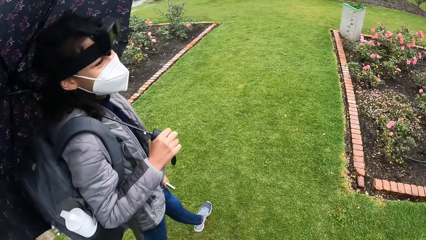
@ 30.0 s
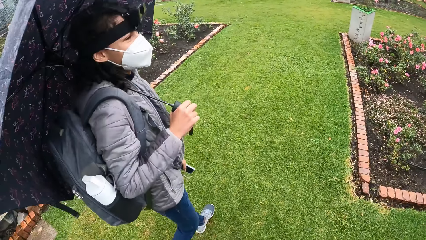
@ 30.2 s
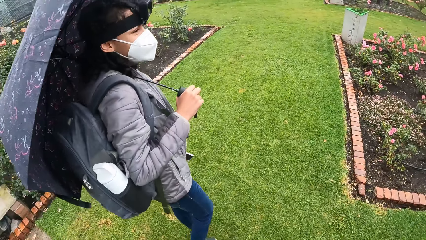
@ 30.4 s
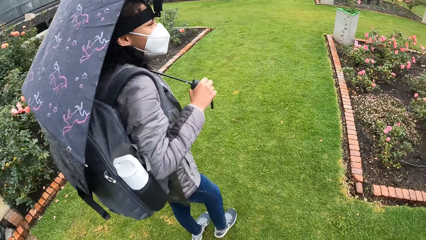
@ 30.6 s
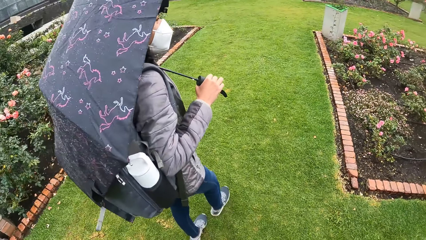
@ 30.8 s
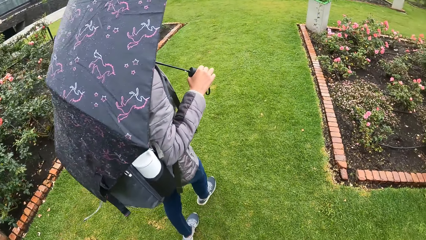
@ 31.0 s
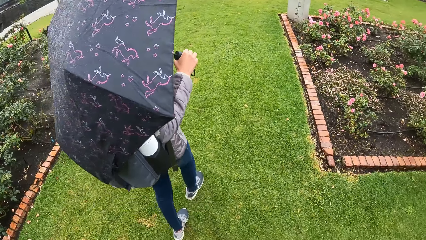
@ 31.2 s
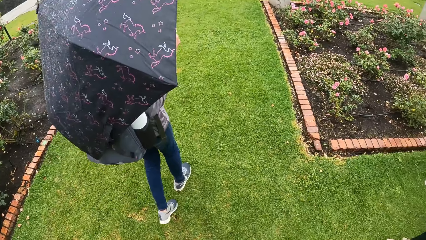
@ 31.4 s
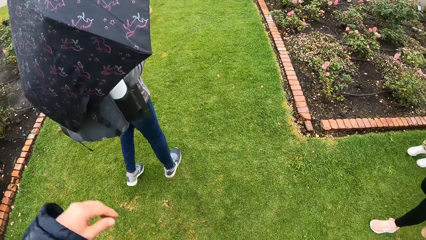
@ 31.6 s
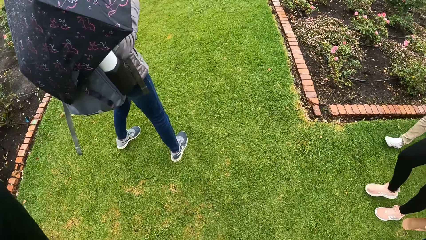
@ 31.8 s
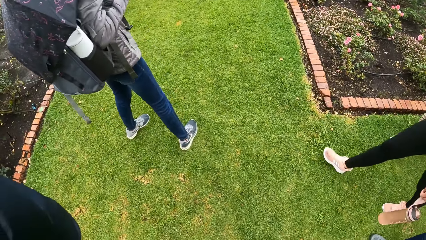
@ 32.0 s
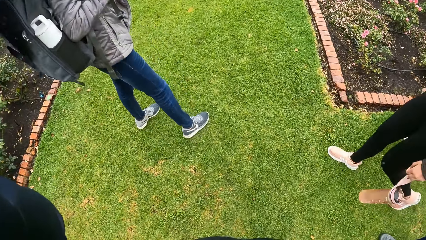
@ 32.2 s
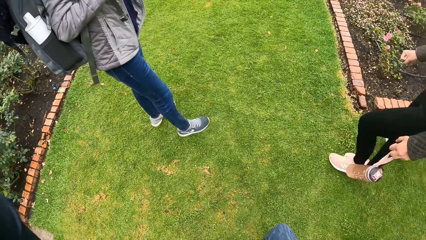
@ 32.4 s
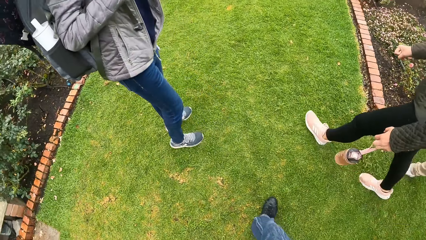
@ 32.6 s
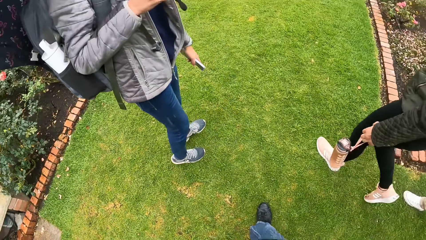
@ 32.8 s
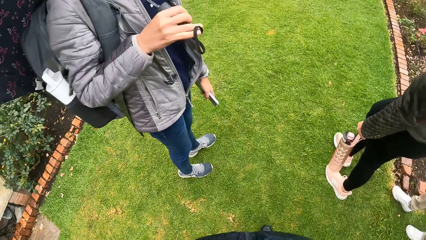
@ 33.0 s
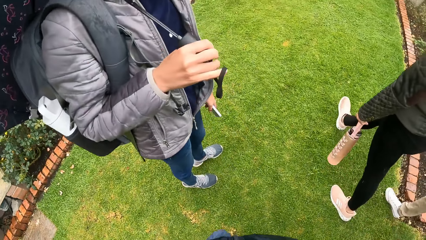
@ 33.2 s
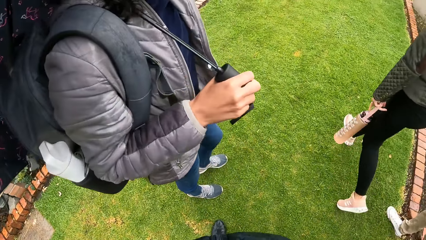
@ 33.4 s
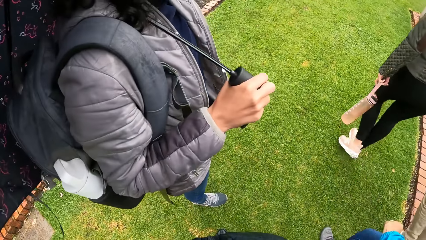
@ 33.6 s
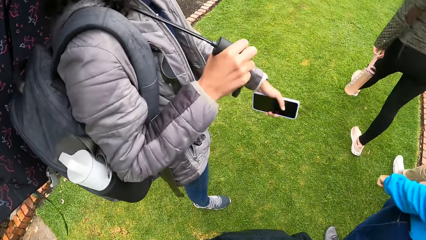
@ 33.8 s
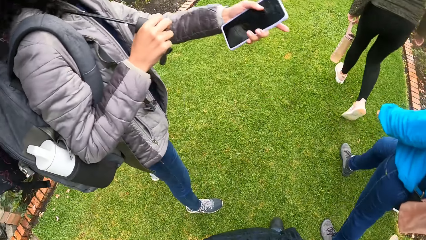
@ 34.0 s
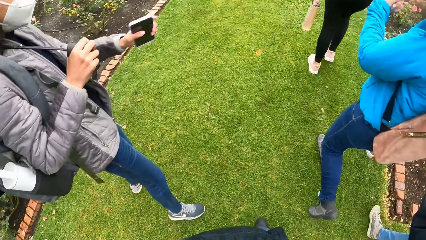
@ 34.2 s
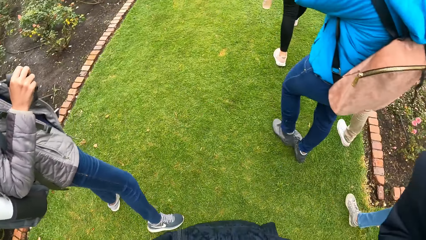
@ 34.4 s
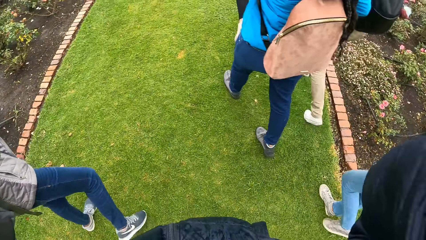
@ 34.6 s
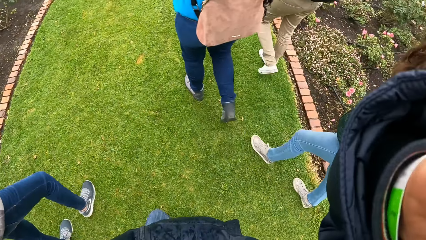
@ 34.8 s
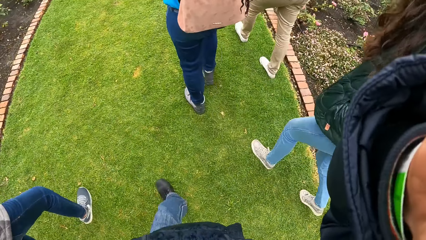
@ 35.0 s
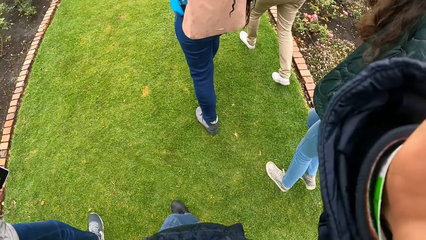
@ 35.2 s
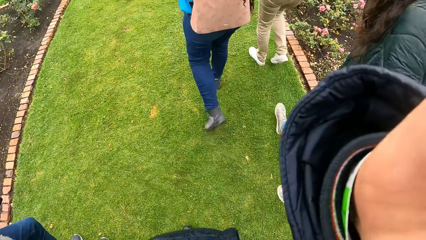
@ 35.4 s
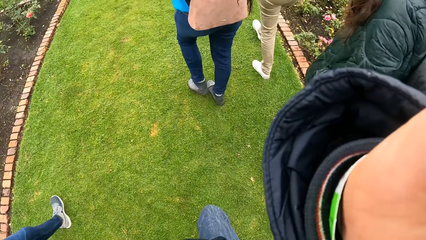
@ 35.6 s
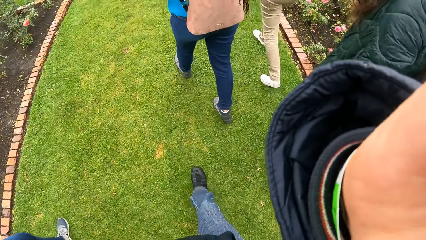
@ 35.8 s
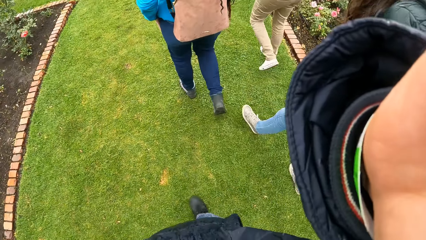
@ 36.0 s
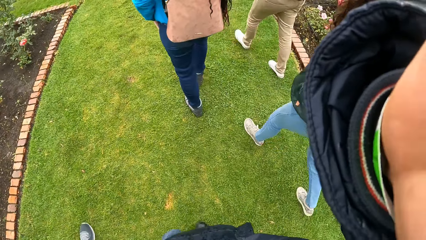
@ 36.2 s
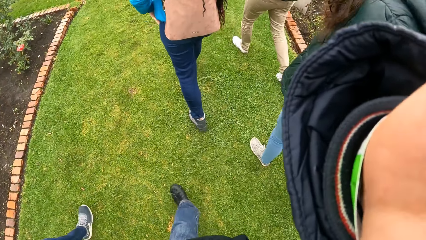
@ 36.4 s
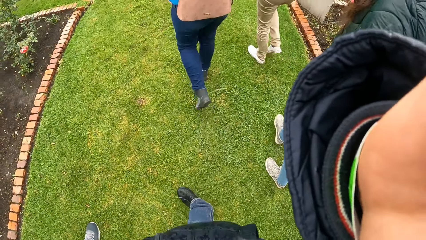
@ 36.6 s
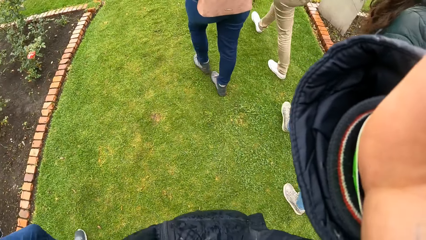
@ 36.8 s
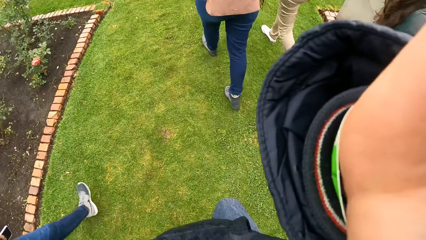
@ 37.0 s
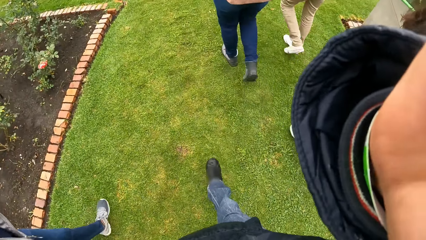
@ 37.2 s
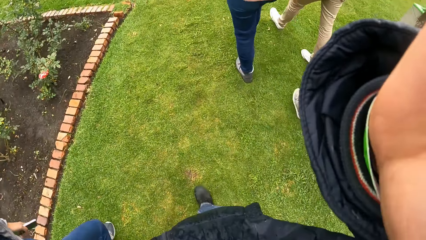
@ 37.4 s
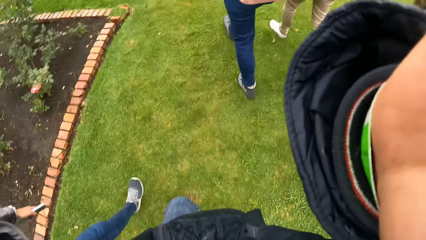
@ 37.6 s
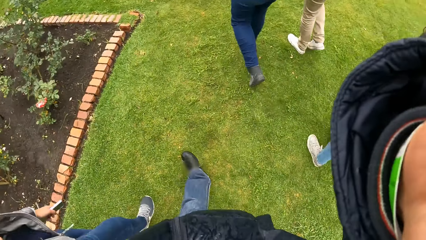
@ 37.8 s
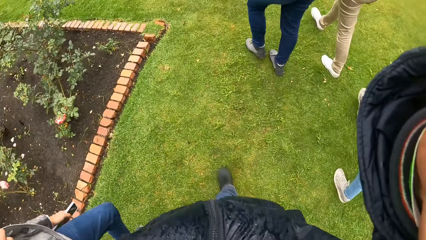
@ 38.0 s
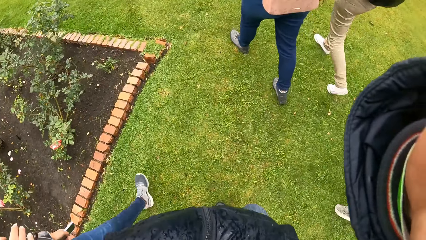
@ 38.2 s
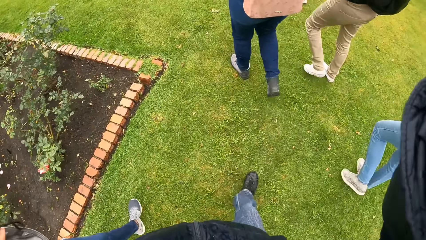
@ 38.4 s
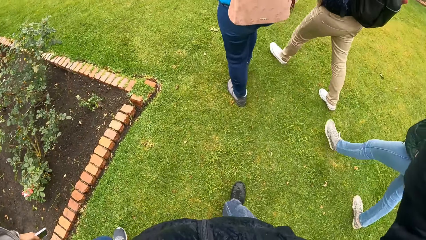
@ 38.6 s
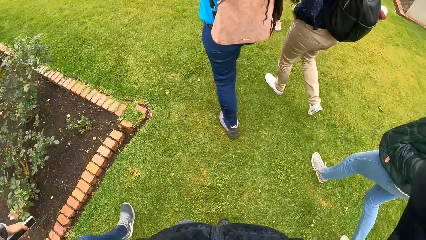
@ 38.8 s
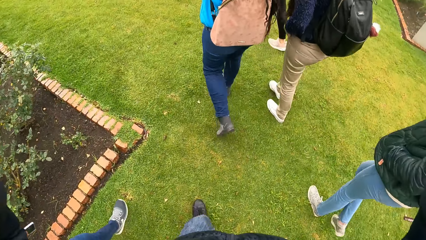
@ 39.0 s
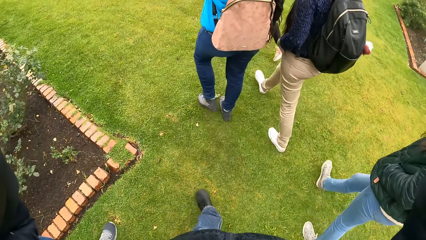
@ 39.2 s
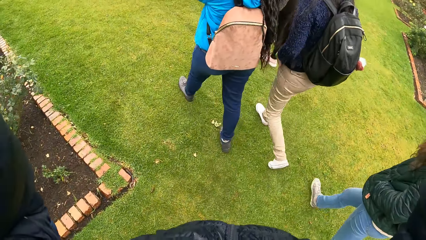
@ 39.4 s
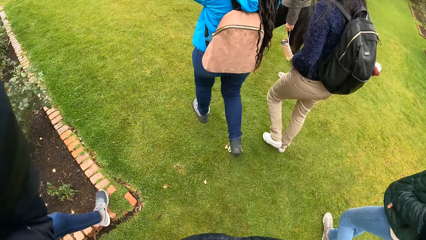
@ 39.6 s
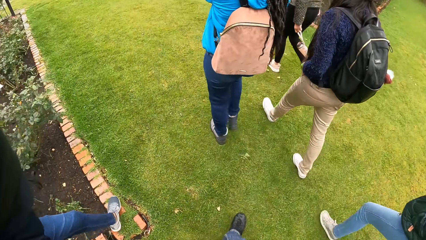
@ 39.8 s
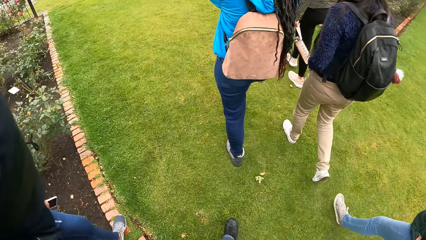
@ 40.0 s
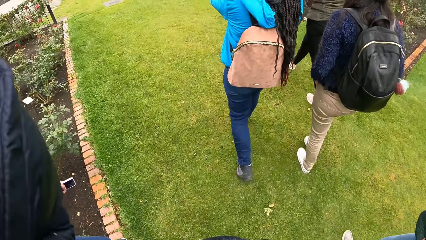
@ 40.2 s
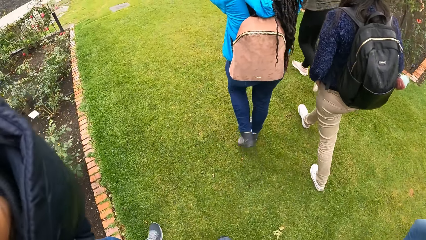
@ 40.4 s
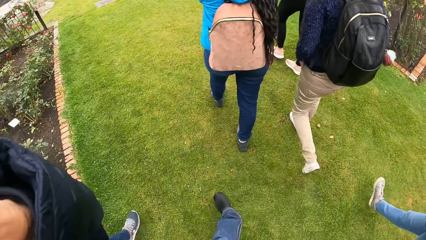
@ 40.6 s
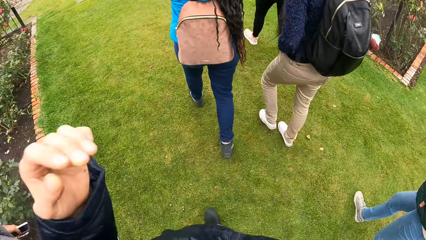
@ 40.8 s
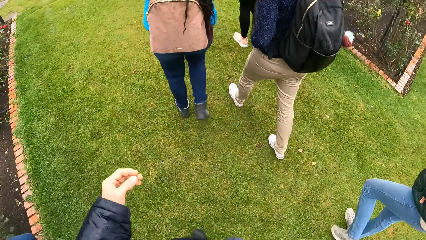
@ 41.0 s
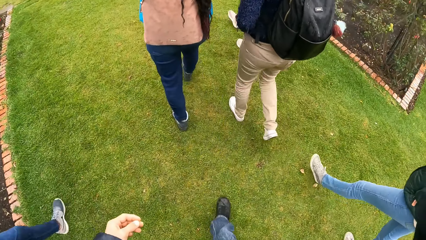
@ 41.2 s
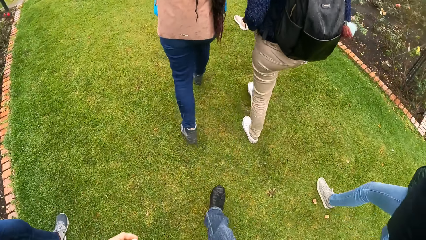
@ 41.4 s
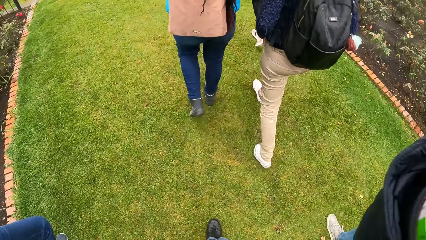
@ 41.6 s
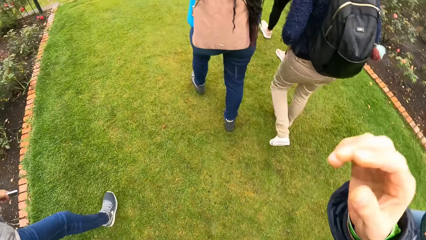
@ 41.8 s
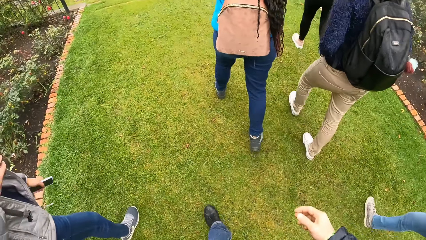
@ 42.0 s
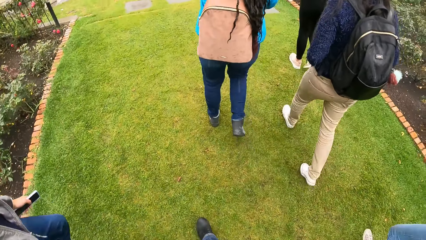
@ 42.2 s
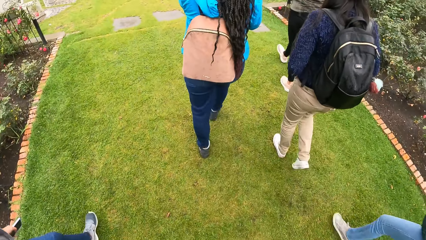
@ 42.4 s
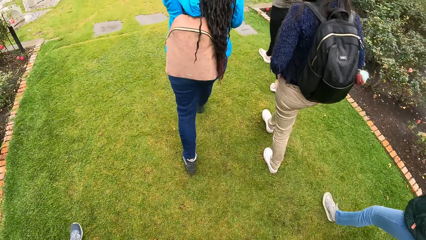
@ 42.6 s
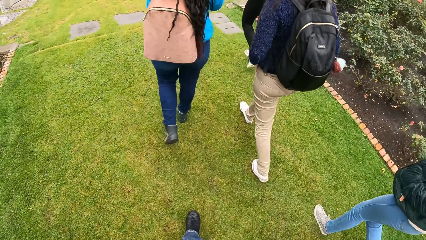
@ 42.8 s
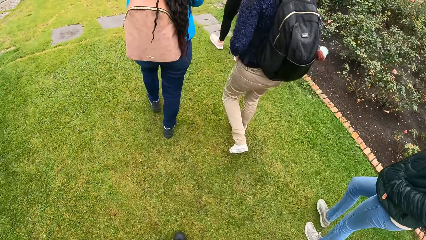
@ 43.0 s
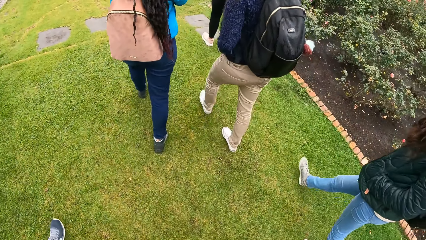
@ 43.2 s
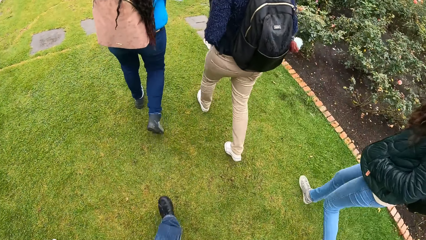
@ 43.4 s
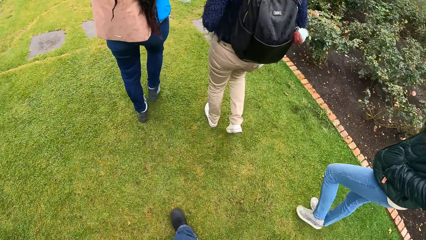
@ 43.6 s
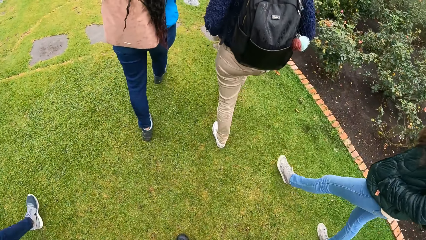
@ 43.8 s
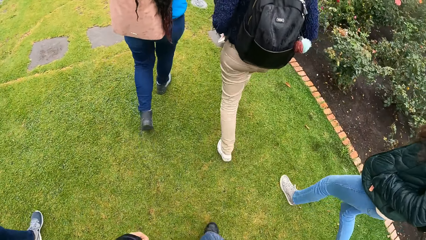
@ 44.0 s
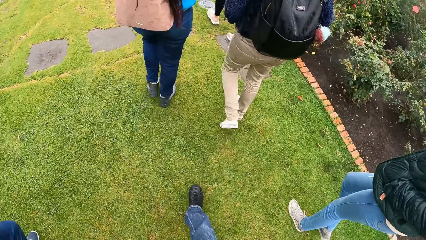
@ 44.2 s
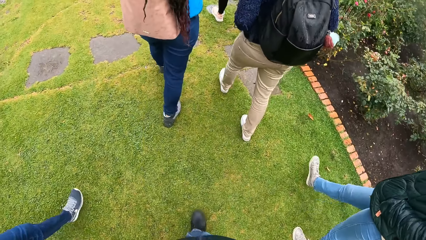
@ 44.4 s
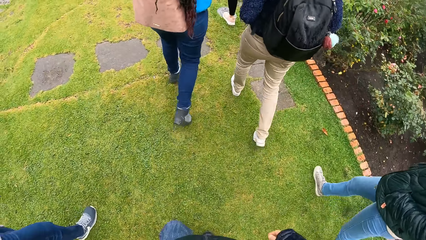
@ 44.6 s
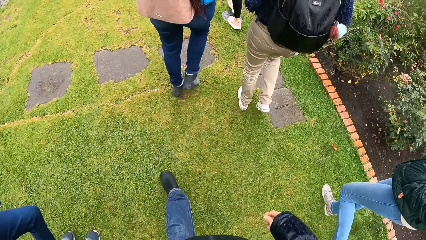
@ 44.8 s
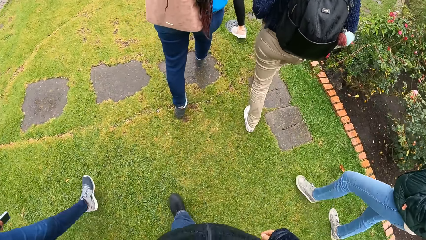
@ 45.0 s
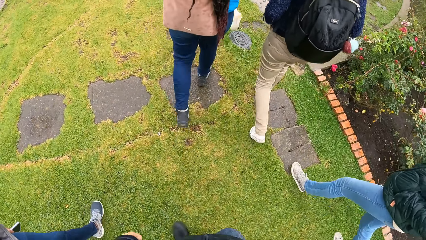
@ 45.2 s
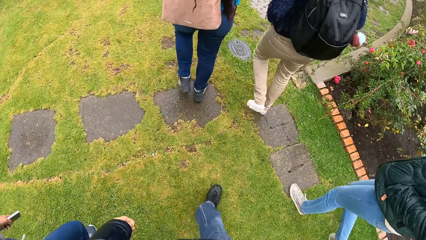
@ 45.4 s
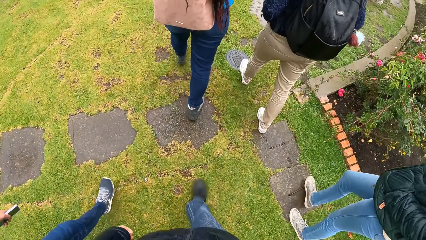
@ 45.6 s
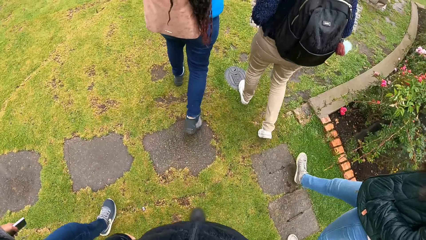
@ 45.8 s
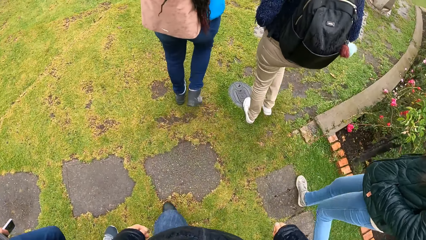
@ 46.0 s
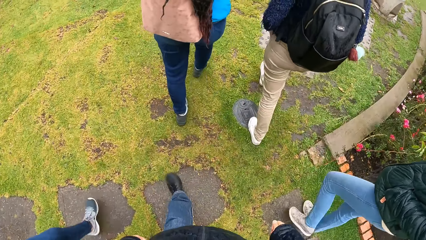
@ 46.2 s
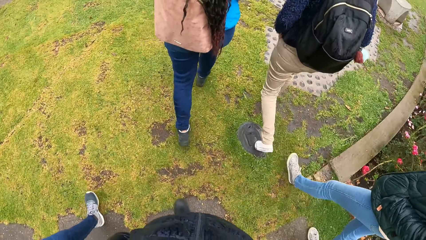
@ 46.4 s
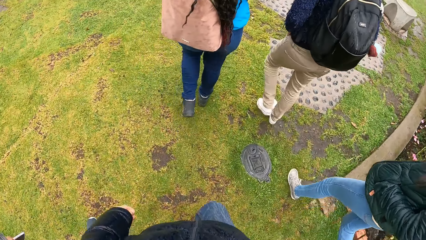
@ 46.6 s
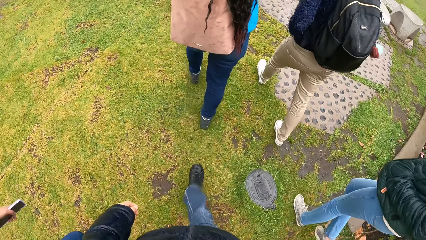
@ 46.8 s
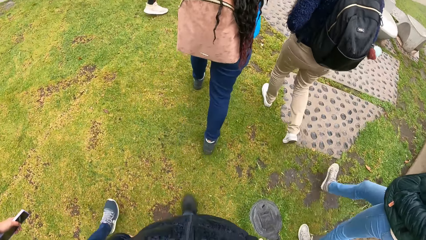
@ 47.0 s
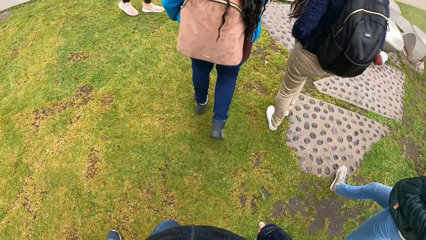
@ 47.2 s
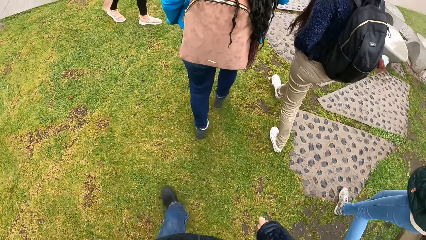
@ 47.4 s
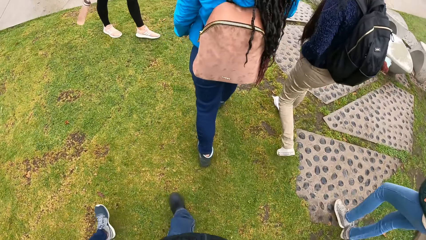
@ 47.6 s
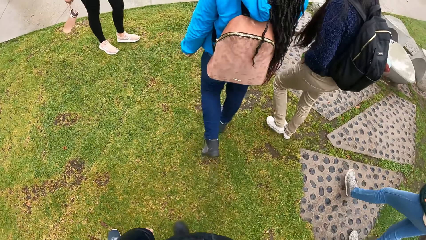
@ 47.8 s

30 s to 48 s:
The camera wearer touches his head with his hands. He walks on the lawn with the woman and a group of people towards a path. He fixes the camera. He walks on the field. He raises his hand. He raises his hand again. He walks on the field.
